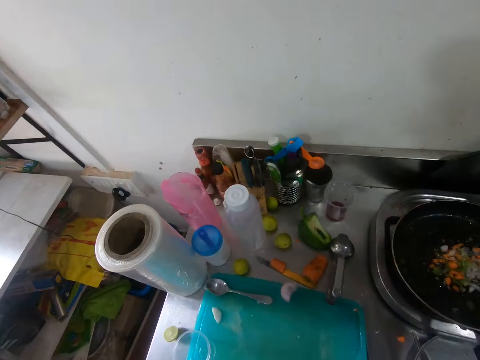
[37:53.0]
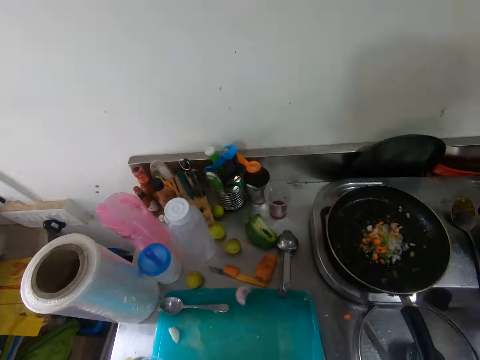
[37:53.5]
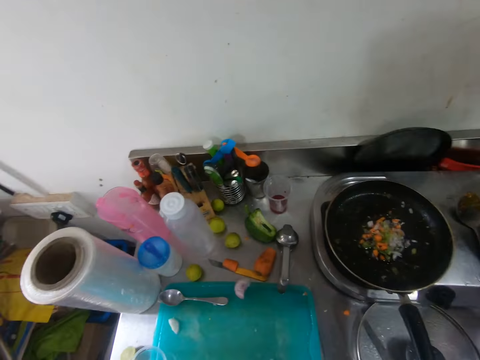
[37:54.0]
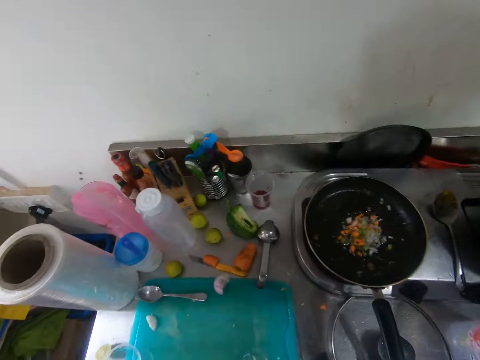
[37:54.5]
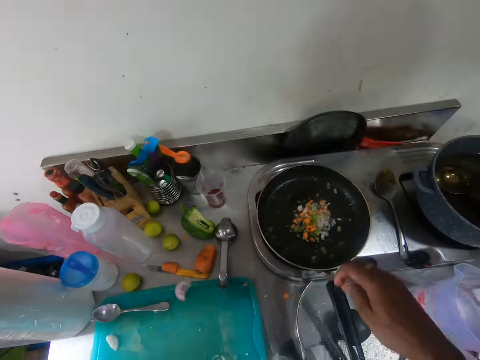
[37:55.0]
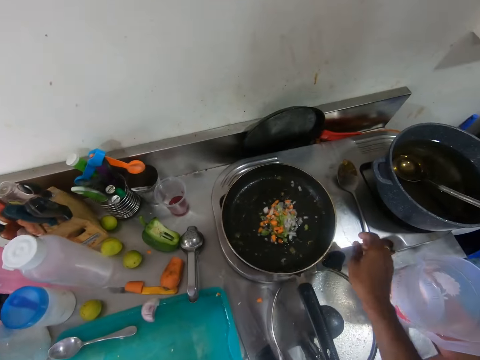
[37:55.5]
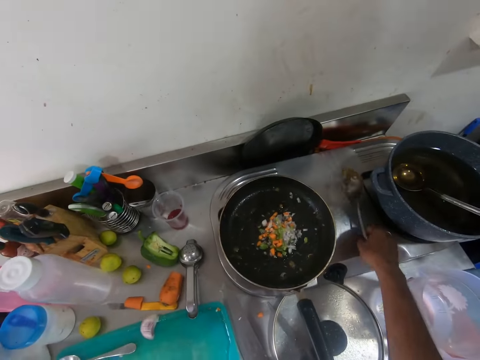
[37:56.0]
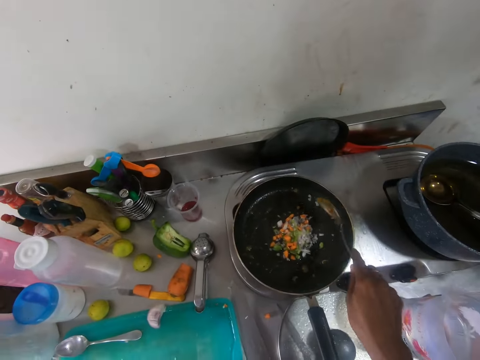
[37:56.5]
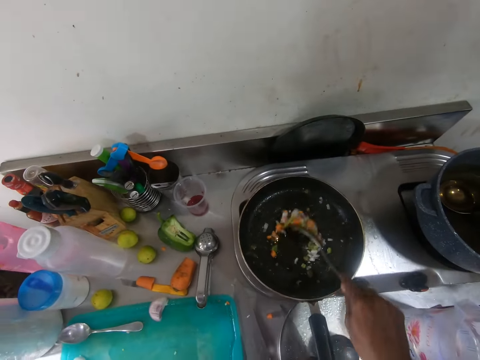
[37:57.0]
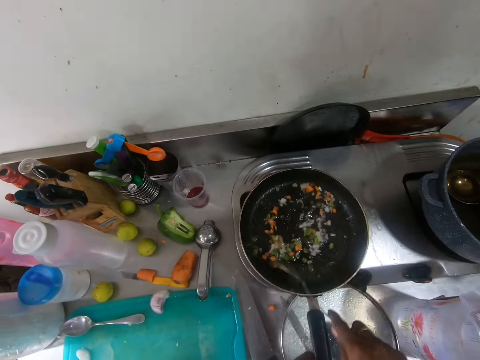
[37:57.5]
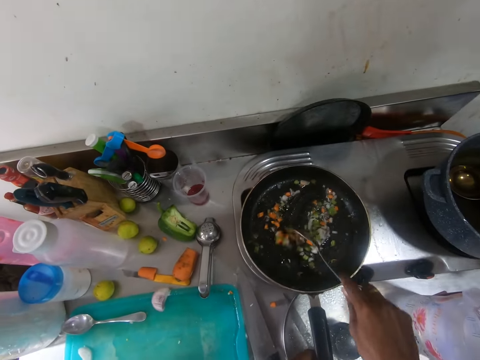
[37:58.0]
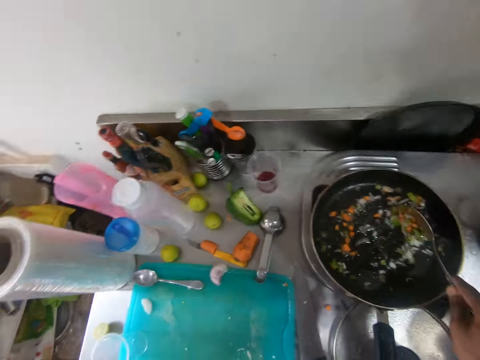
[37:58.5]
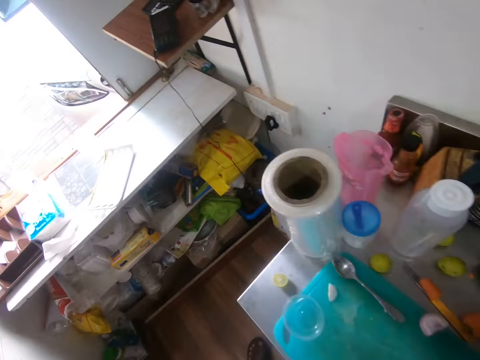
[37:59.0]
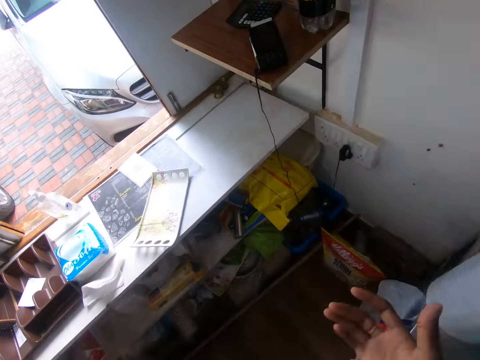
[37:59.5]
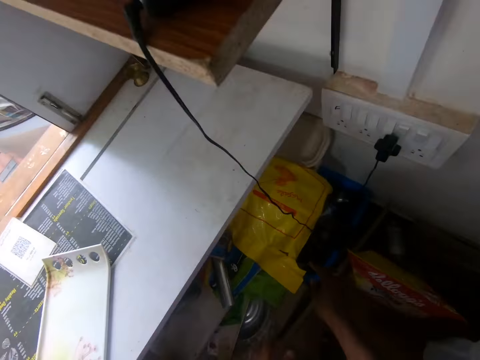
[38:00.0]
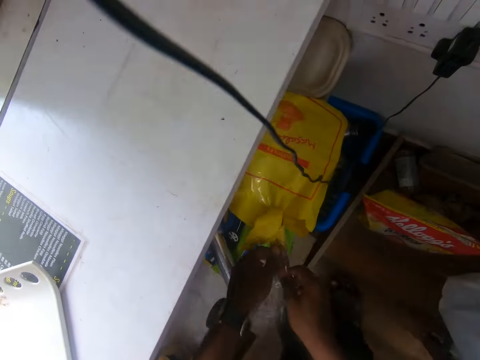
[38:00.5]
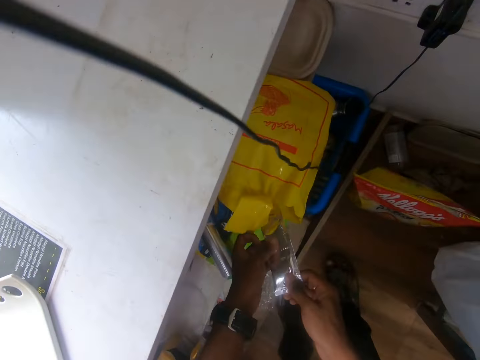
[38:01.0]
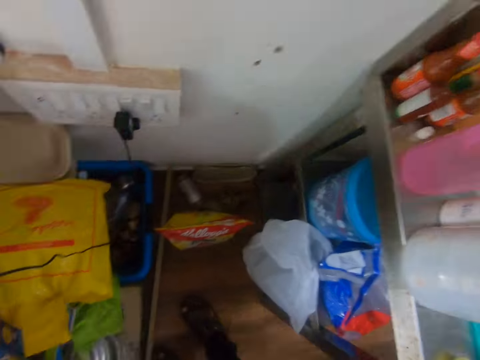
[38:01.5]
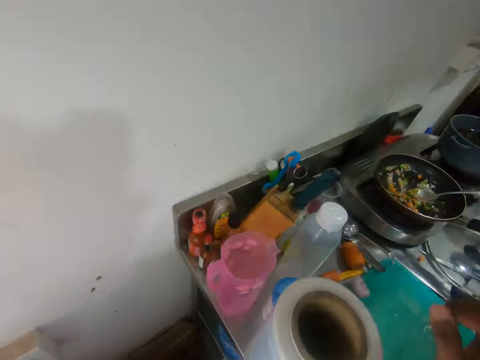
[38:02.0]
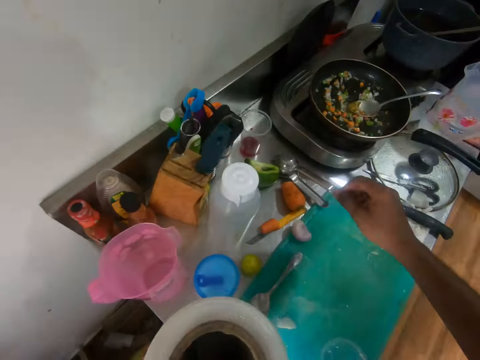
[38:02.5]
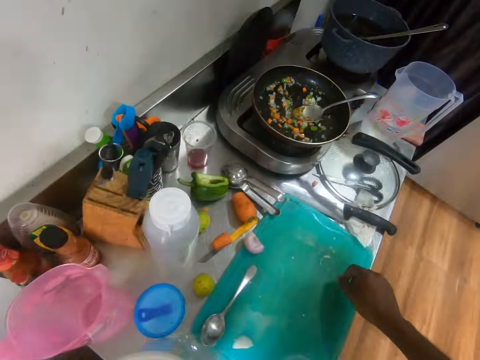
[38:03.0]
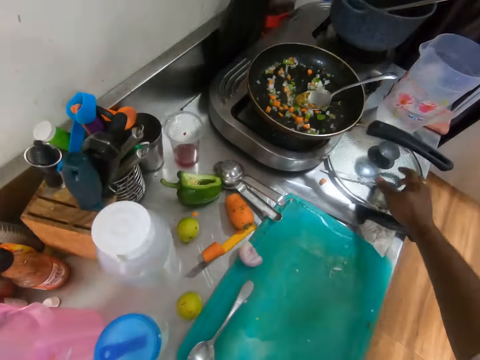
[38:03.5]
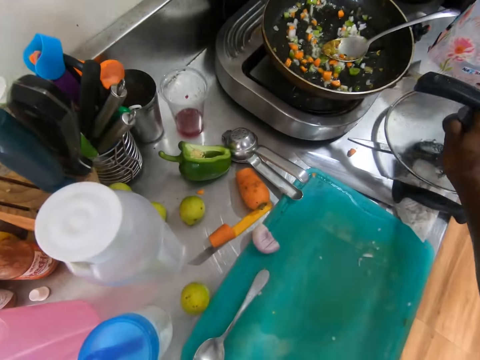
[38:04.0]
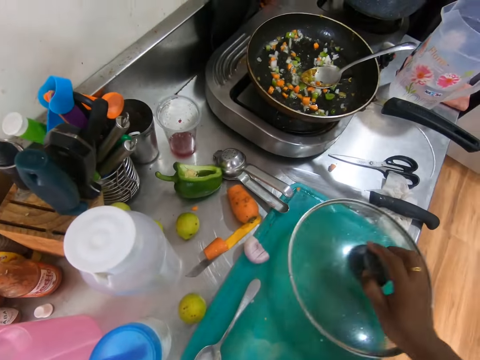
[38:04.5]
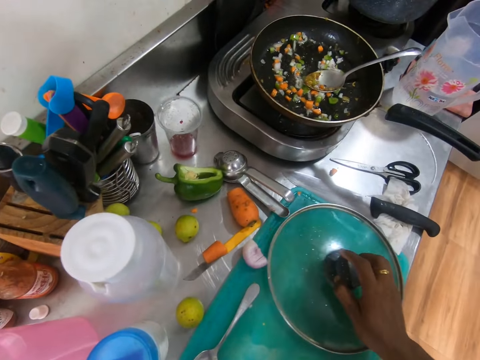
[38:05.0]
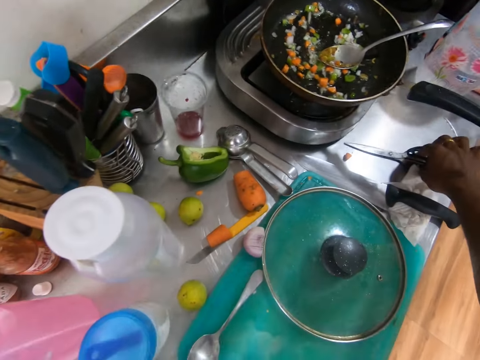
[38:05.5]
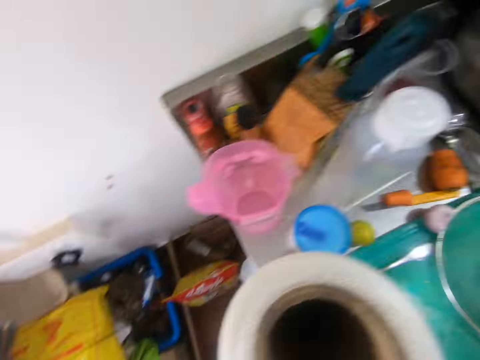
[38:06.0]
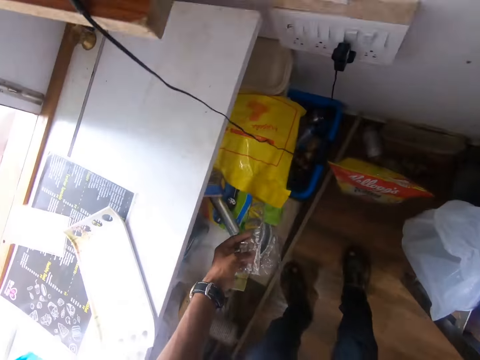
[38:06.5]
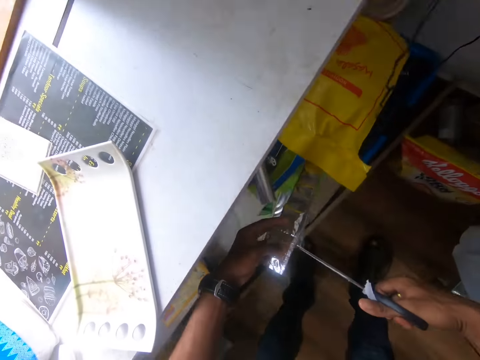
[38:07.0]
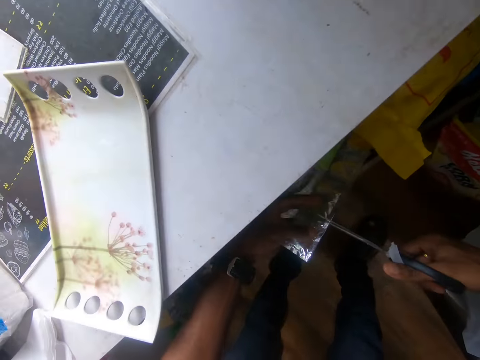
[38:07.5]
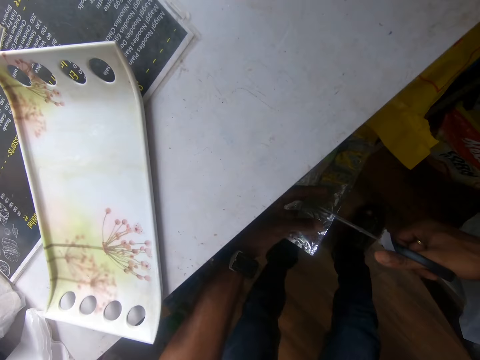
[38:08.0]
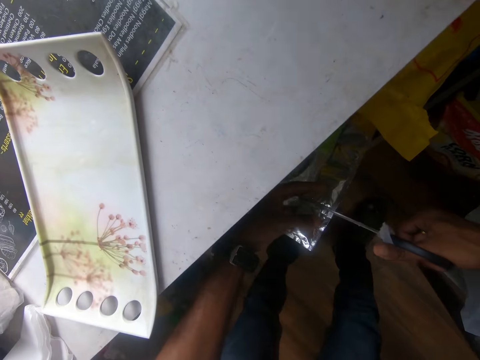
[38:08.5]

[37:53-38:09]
The camera wearer picks the spoon on the cooker with his right hand. He stirs the carrot, green pepper and onions in the pan with the spoon in his right hand. He pulls out a seasoning from a nylon bag with his hands. He holds sachets in the shelf. He picks a pan cover from the kitchen cabinet with his right hand. He places the pan cover on the tray with his right hand. He picks a pair of scissors from the kitchen cabinet with his right hand. He cuts a part of the seasoning with the pair of scissors in his right hand.

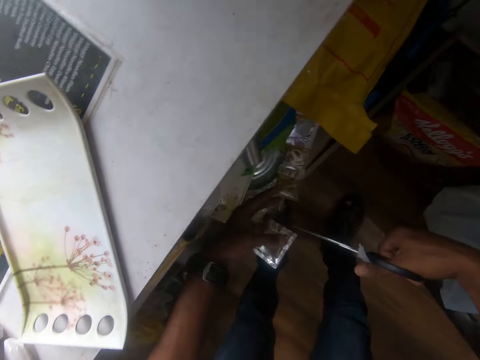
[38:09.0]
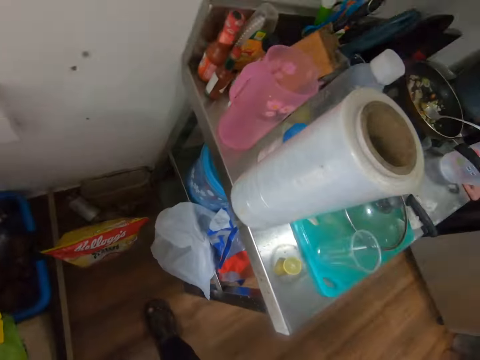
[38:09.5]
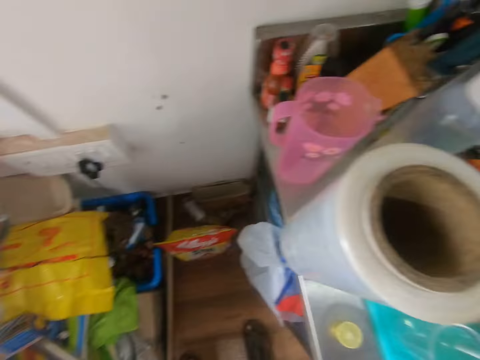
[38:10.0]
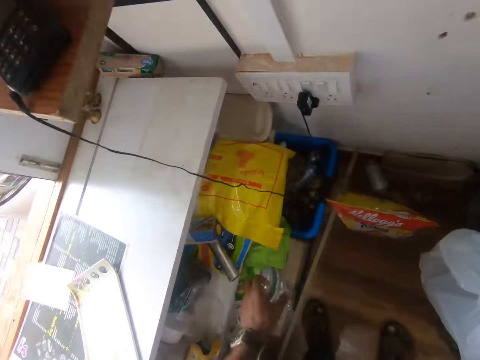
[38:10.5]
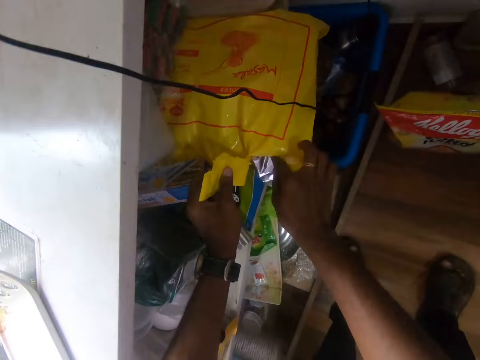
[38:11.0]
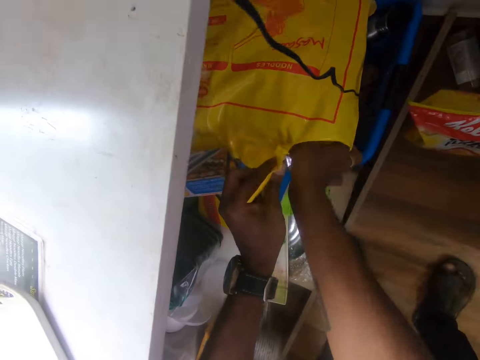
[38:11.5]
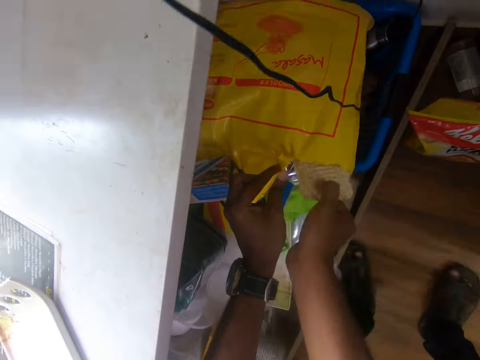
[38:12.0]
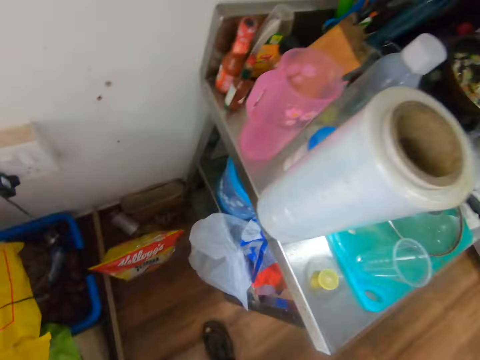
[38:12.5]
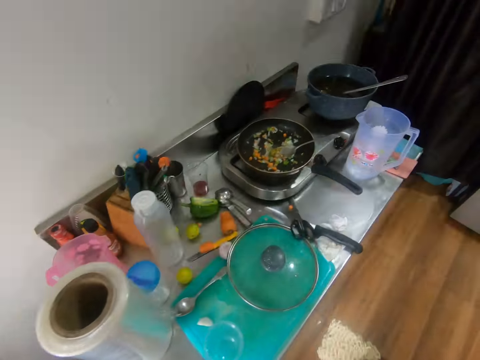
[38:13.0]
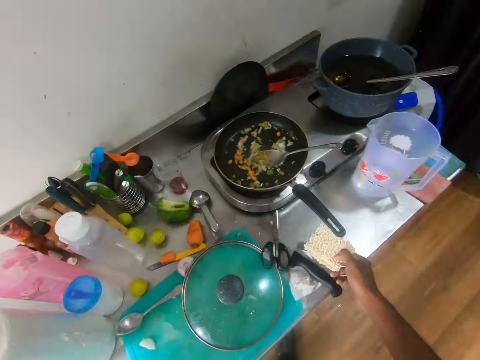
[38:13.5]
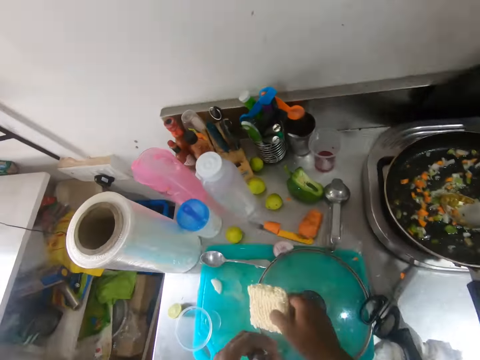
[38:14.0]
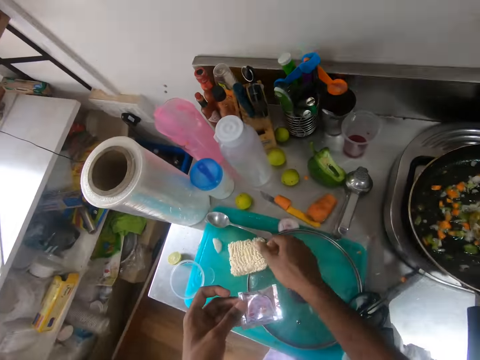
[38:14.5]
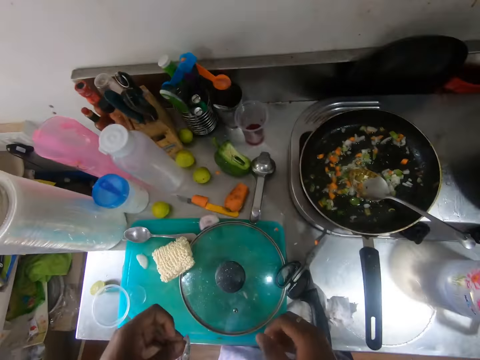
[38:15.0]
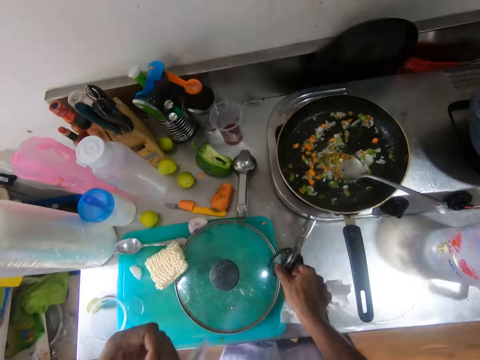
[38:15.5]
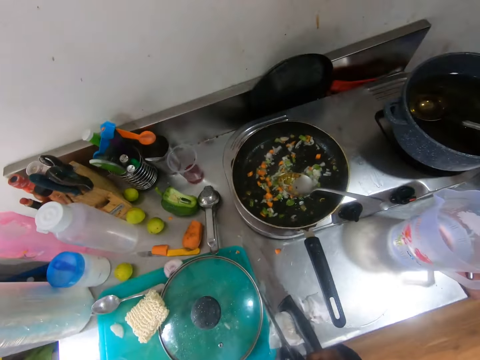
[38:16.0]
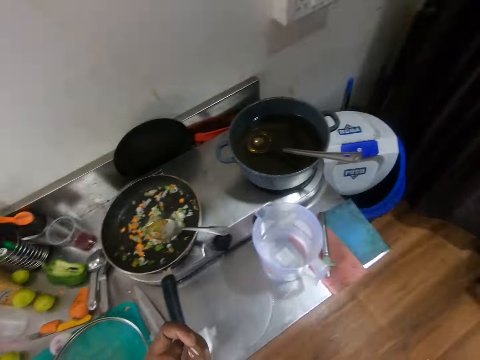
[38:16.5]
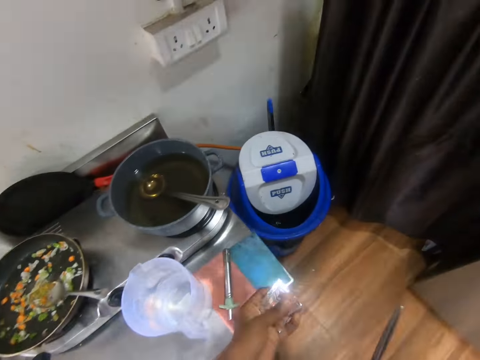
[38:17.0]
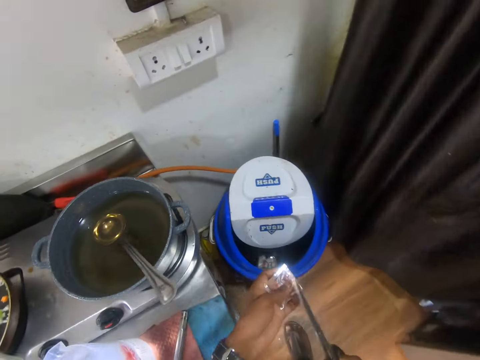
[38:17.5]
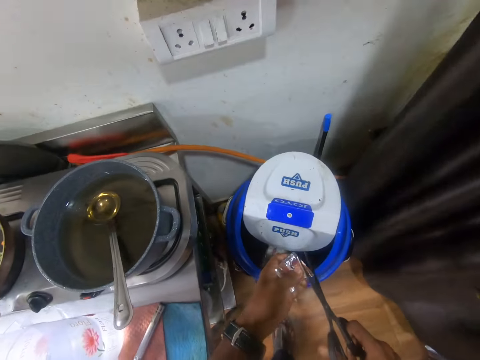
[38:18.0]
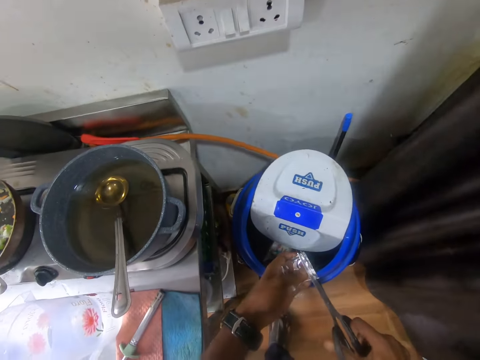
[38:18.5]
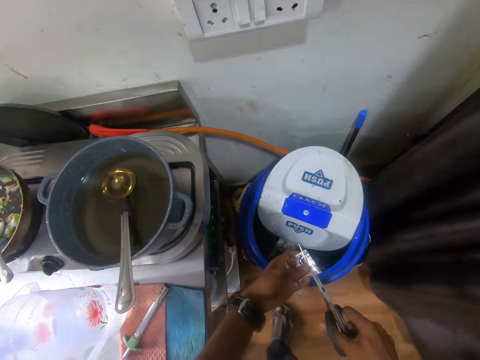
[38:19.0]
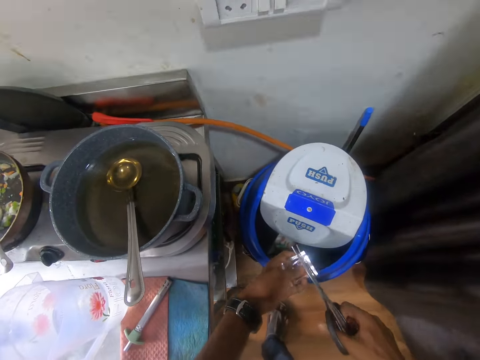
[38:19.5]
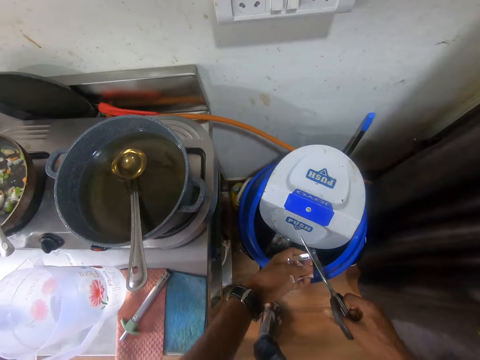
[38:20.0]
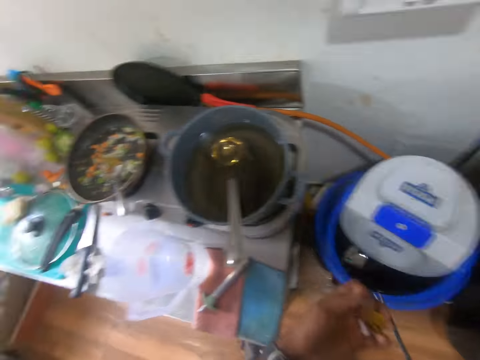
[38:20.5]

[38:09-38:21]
The camera wearer drops the pair of scissors on the kitchen cabinet with his right hand. He holds a part of the nylon bag with his left hand. He picks noodles from a pack in the shelf. He places the noodles on the tray with his right hand. He holds the seasoning in his hands. He shakes the seasoning with his left hand. He lowers his right hand. He picks the pair of scissors from the kitchen cabinet with his right hand. He cuts the seasoning nylon with the pair of scissors in his right hand into a waste bin.
